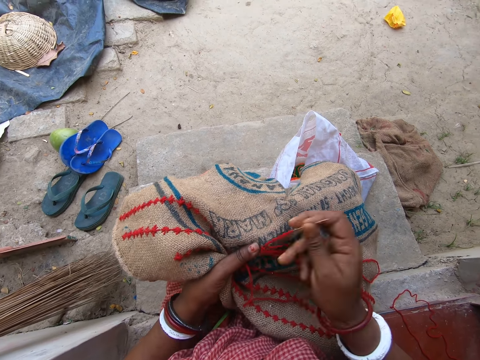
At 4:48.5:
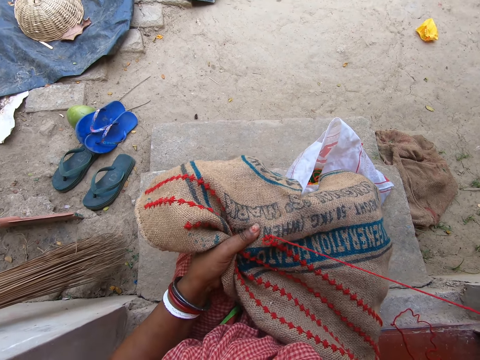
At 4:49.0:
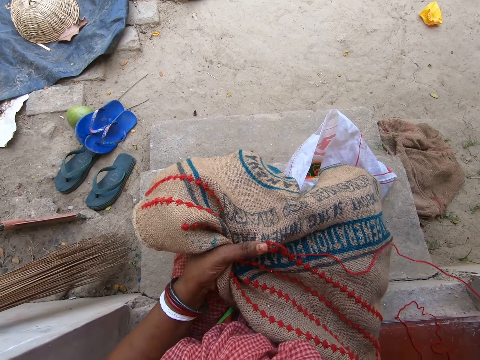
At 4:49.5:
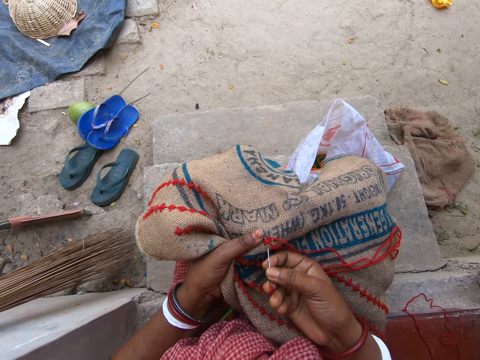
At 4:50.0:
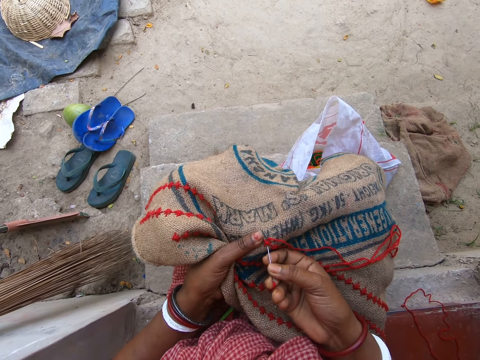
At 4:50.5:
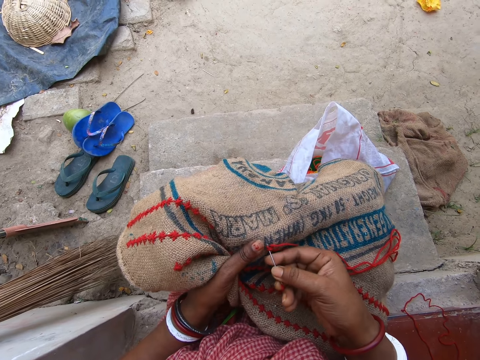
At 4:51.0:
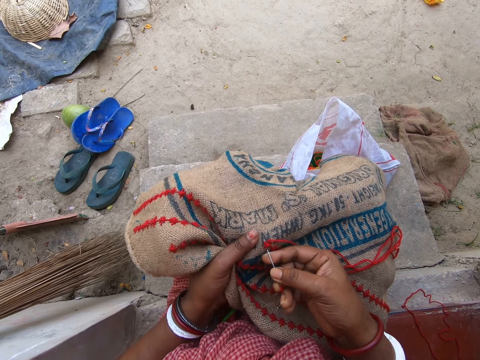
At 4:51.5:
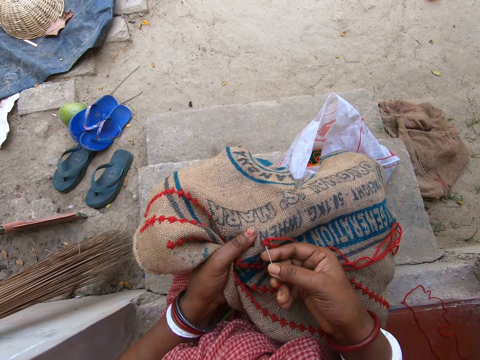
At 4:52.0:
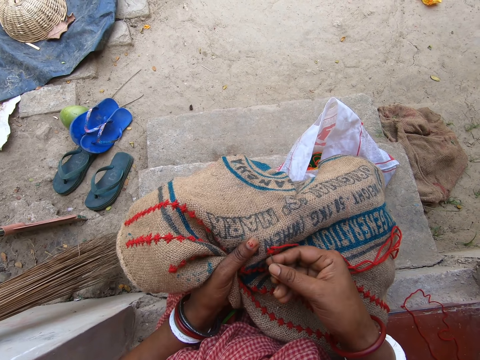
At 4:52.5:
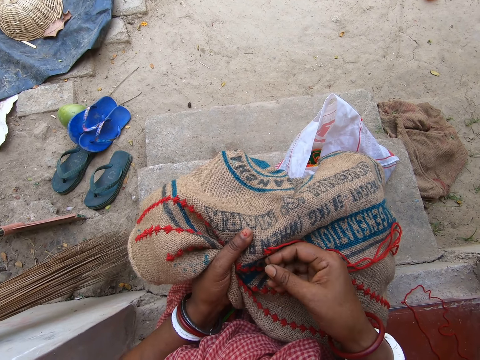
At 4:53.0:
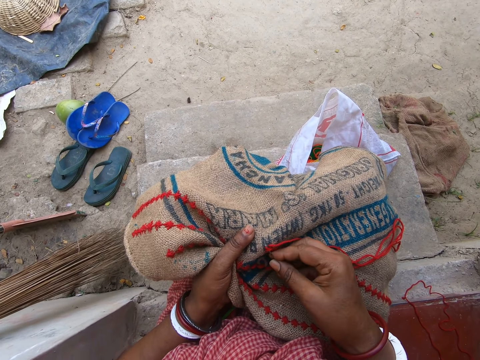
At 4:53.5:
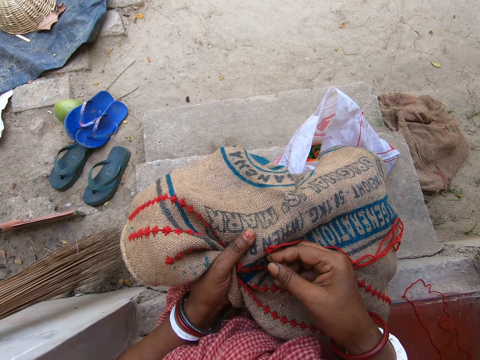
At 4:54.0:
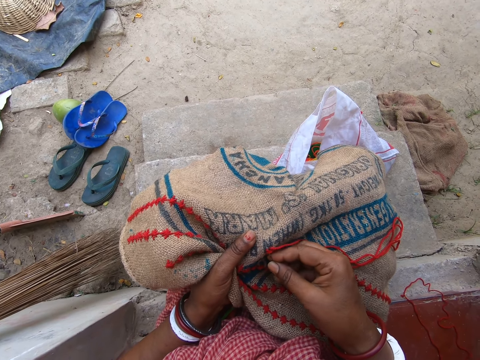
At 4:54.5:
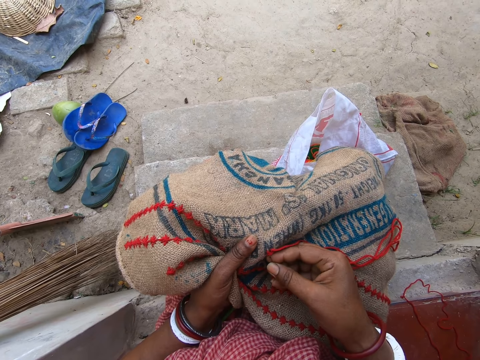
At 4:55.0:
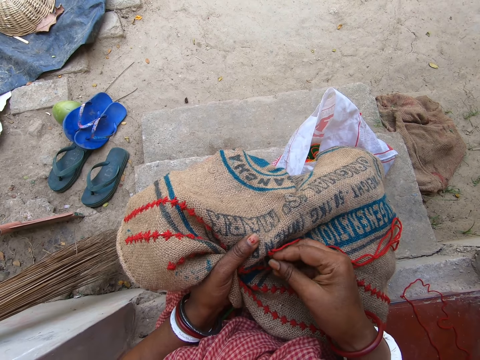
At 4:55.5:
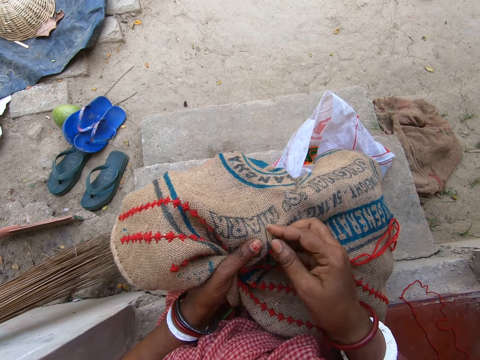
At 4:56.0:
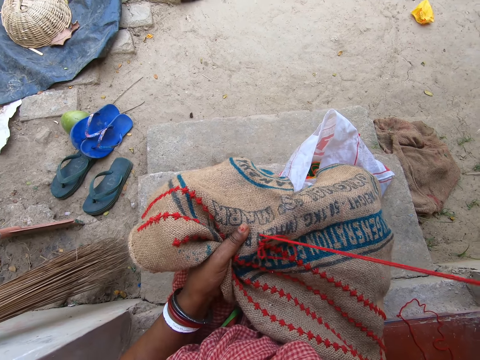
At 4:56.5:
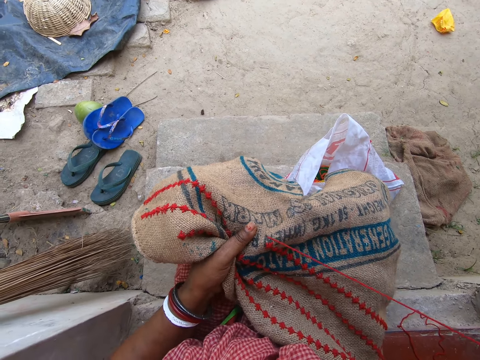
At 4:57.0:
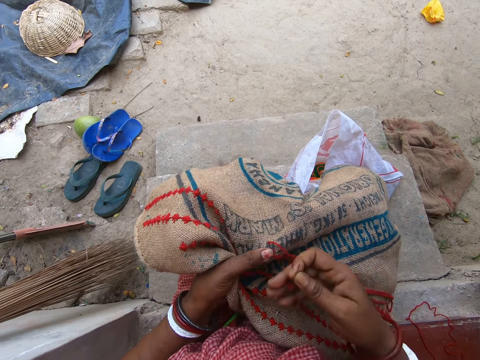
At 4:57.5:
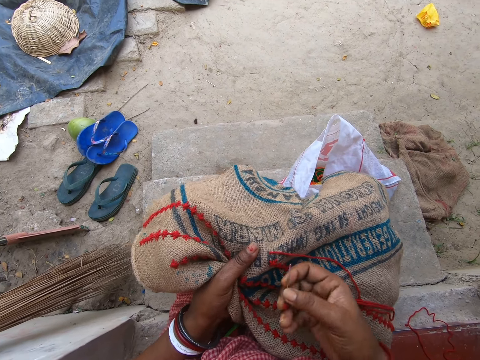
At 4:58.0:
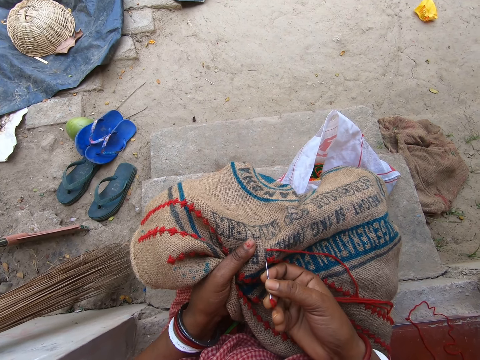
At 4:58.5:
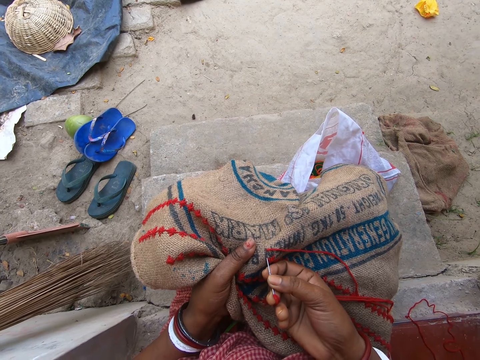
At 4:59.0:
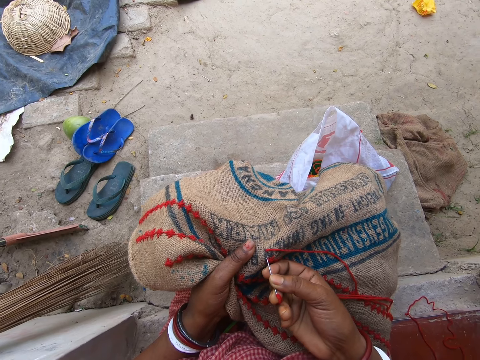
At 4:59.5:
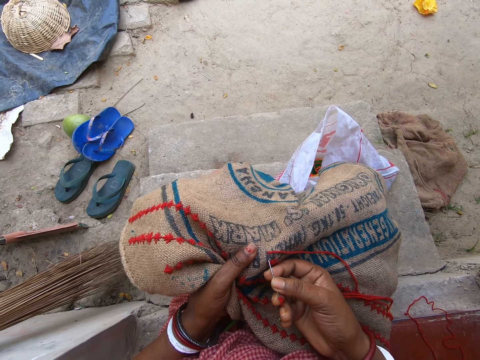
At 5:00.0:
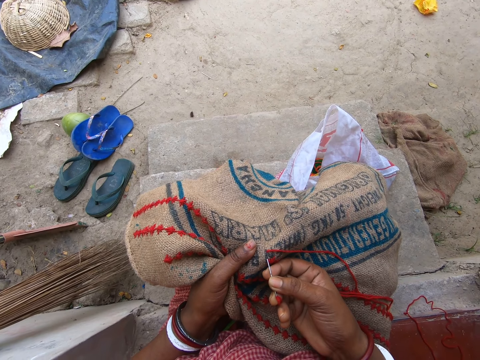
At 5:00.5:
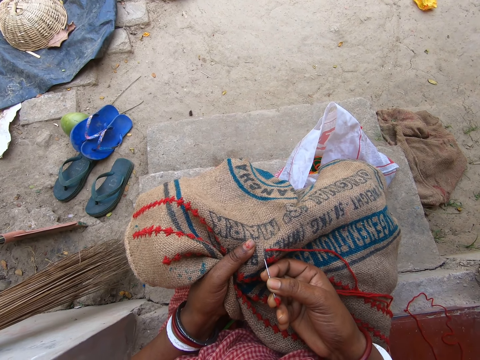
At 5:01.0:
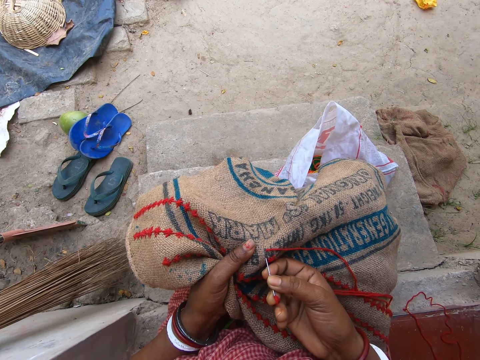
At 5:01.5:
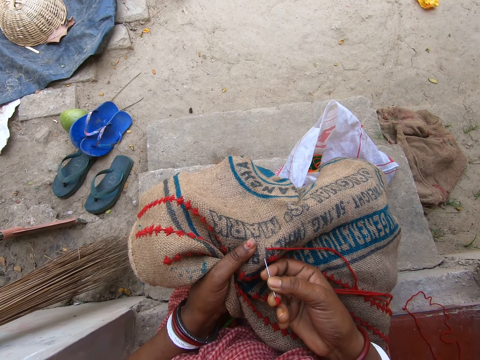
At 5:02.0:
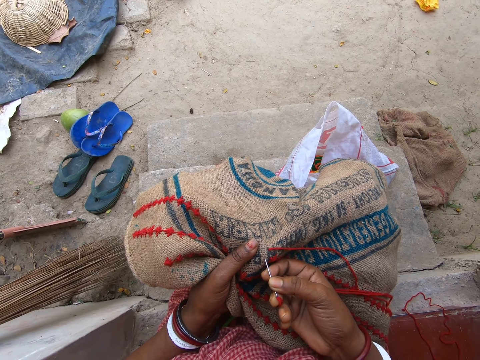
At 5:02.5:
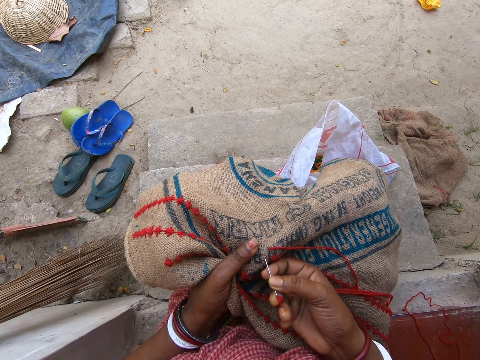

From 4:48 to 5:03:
The camera wearer pulls the thread. They insert the needle. They pull the thread and insert the needle.

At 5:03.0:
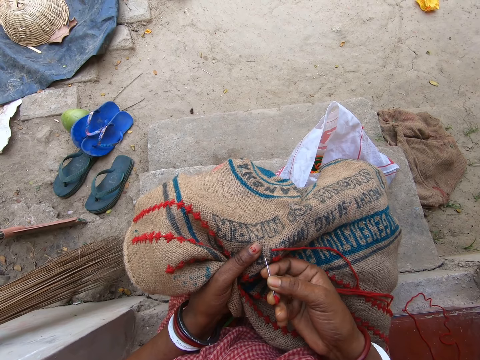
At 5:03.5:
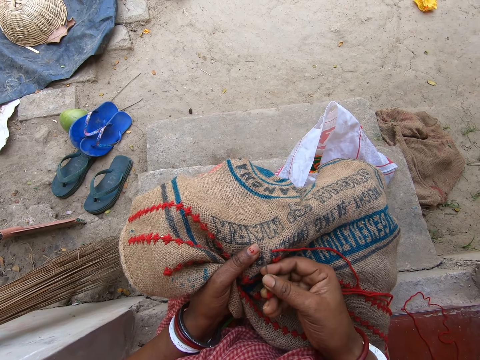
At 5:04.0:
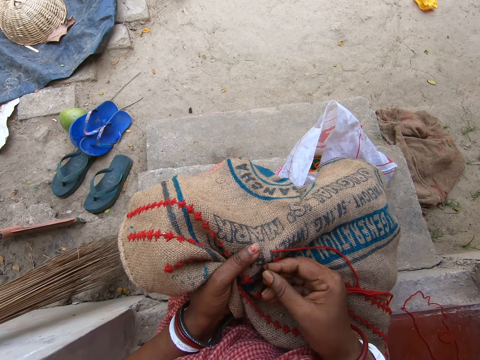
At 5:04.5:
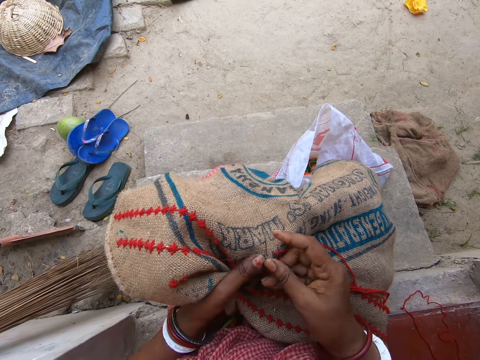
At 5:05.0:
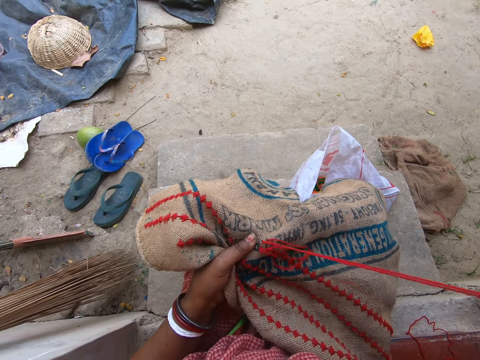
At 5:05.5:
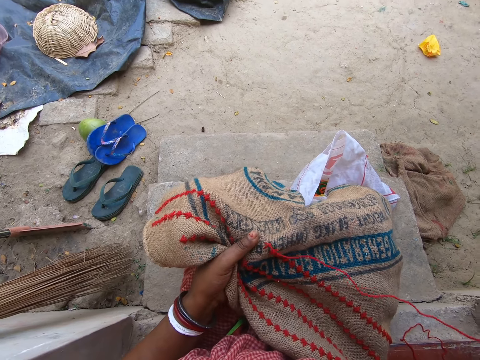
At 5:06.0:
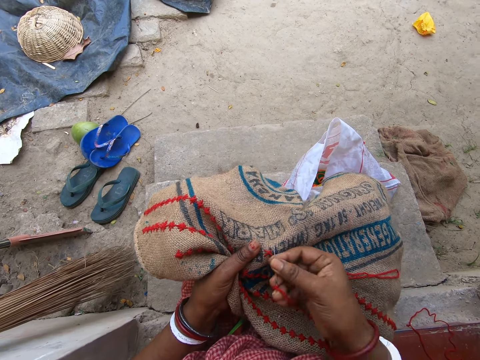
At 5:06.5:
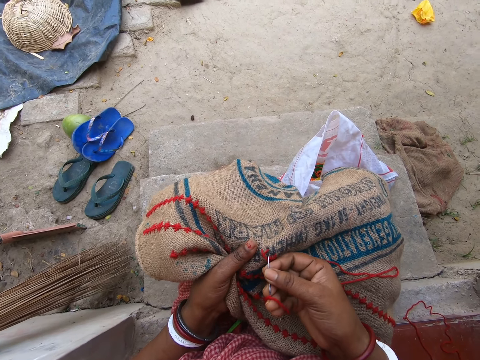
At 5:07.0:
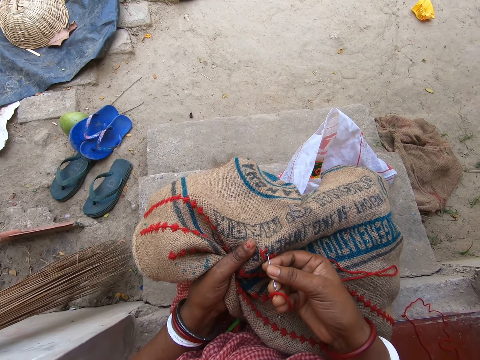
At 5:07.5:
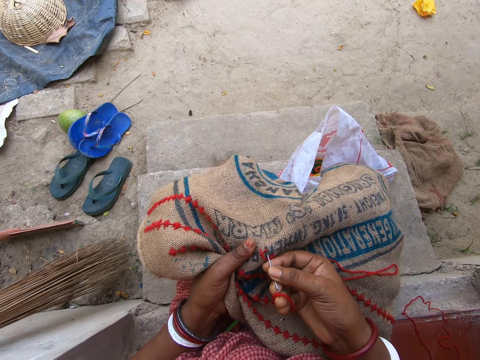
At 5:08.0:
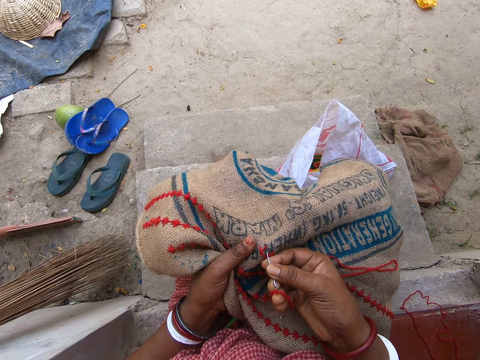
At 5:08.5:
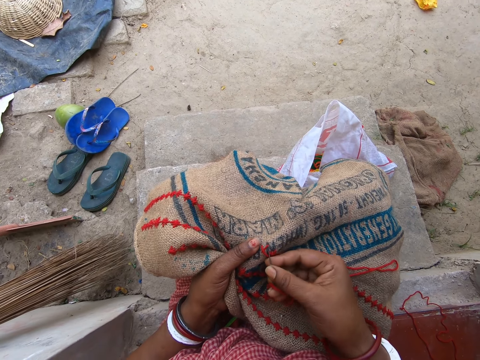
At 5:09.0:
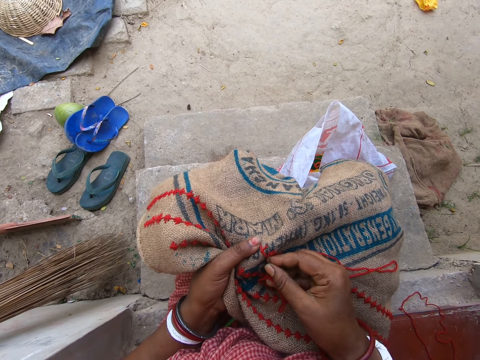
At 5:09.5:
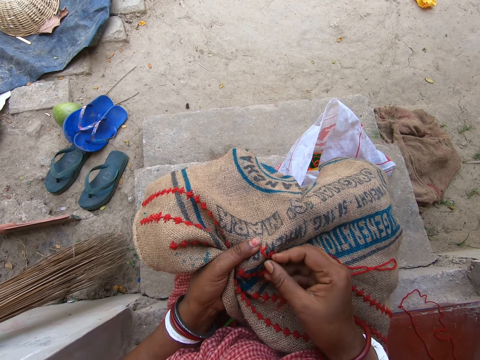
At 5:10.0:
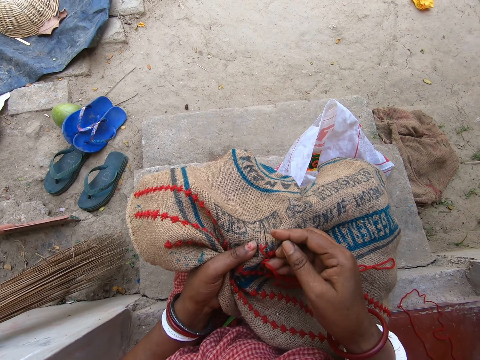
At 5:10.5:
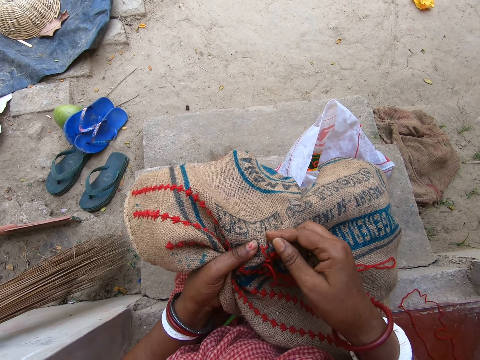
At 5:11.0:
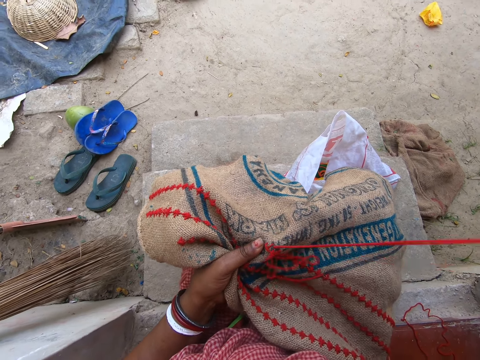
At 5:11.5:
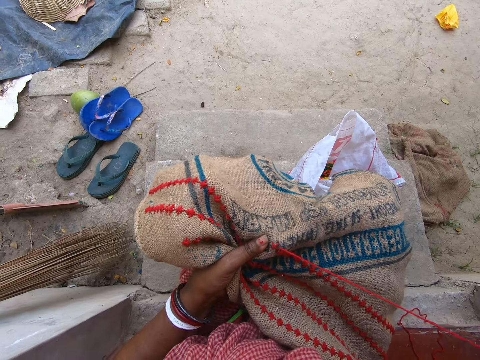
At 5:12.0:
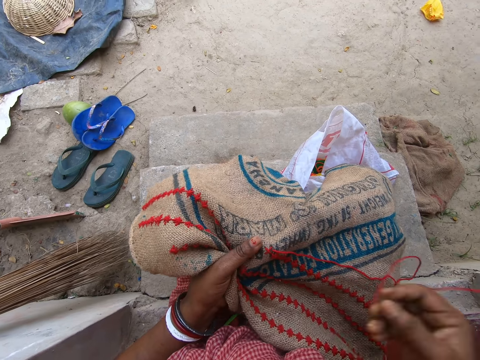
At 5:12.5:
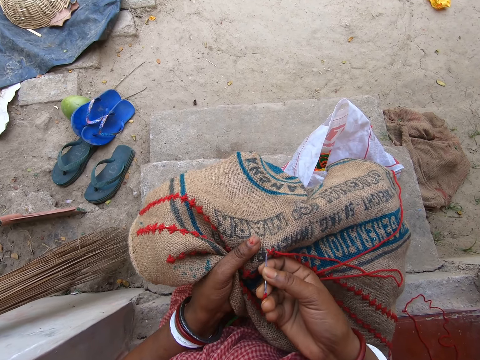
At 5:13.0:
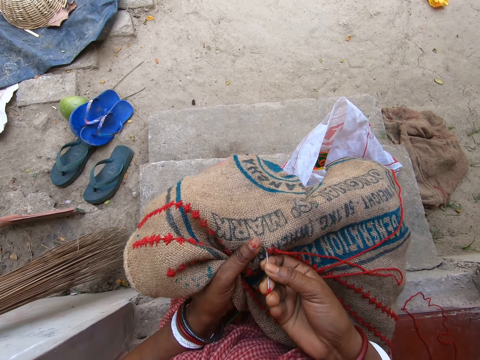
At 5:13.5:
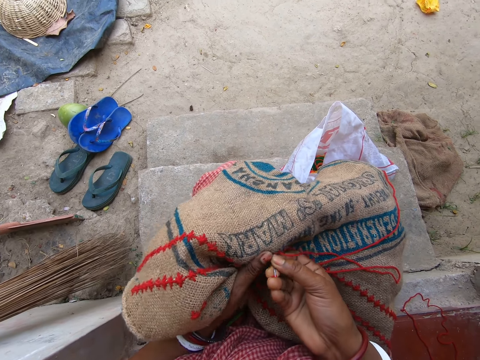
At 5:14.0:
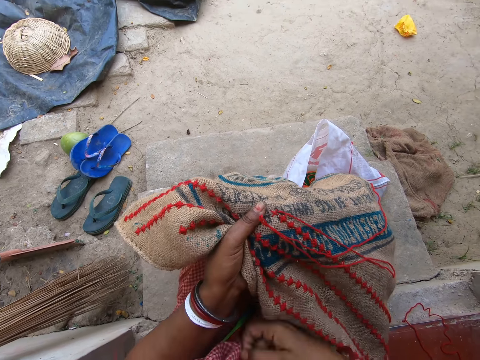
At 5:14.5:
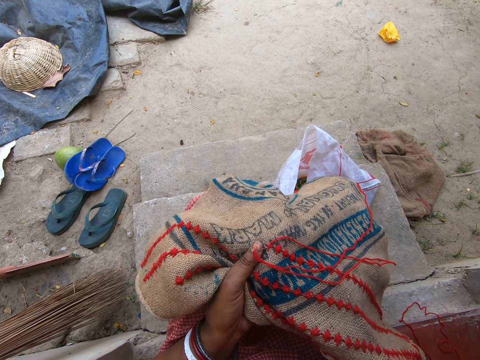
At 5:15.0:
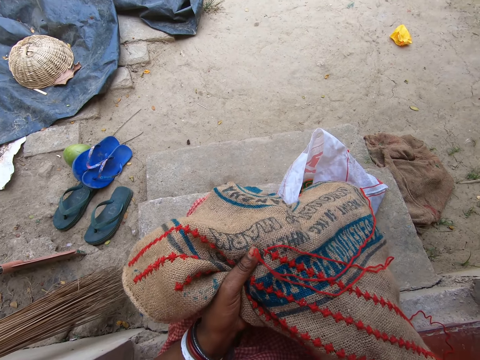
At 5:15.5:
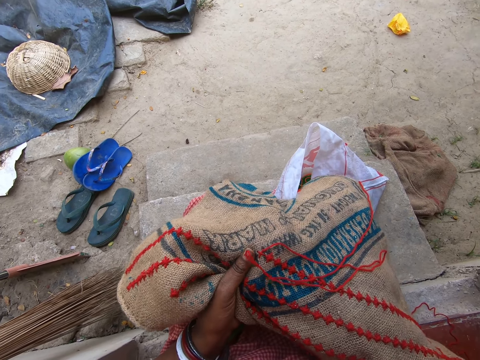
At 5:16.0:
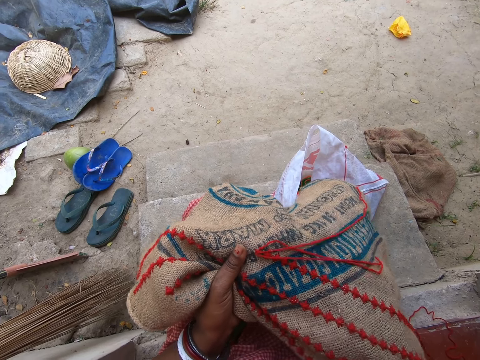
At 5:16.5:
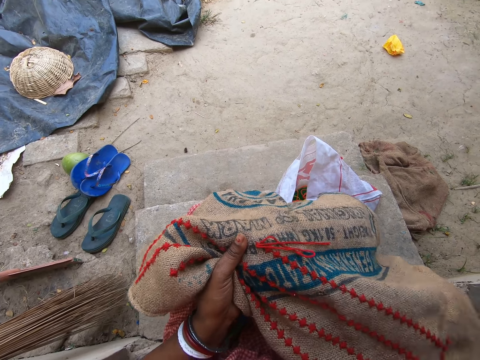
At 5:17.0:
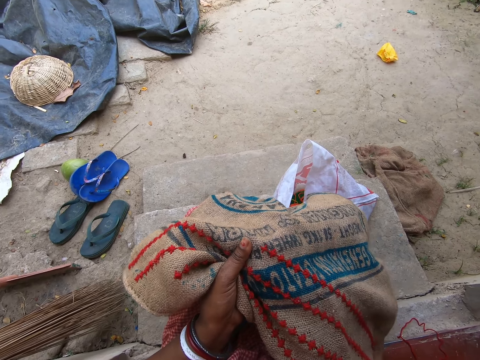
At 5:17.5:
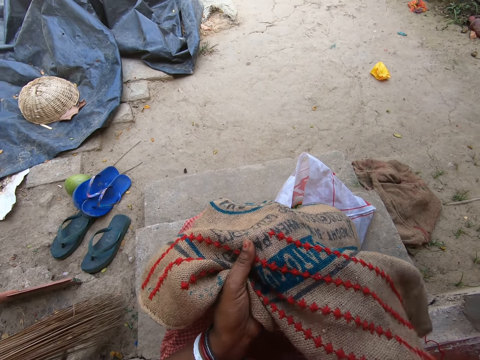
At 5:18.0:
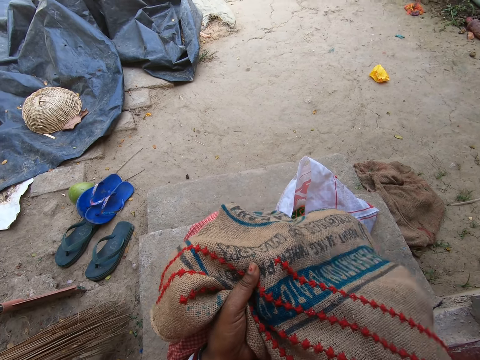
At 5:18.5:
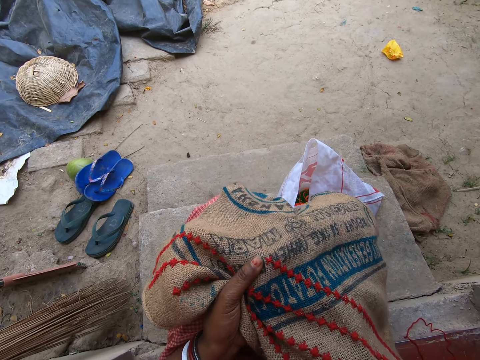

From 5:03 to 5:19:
The camera wearer pulls the thread. They insert the needle. They pull the thread. They insert the needle. They pull the thread inside.
